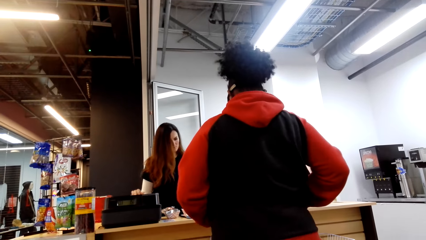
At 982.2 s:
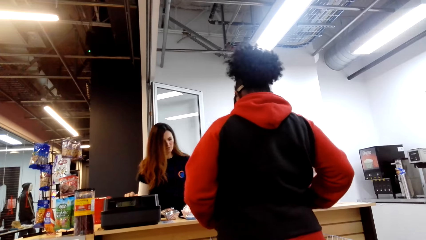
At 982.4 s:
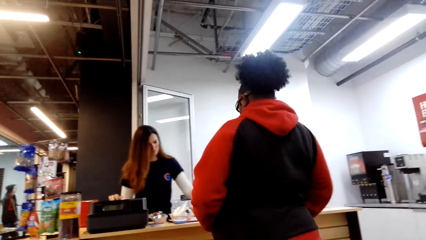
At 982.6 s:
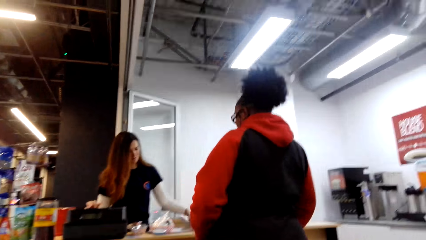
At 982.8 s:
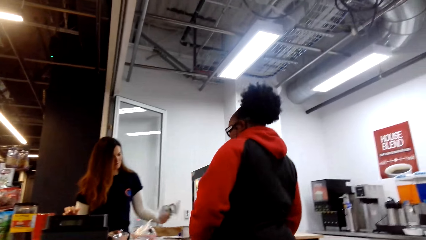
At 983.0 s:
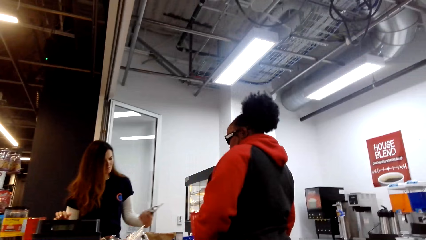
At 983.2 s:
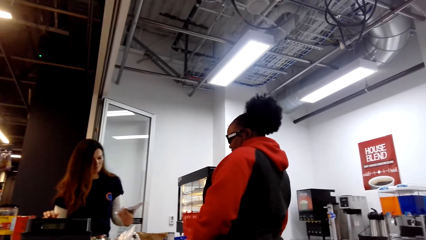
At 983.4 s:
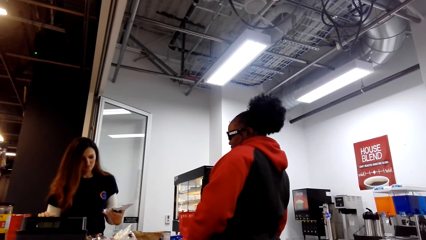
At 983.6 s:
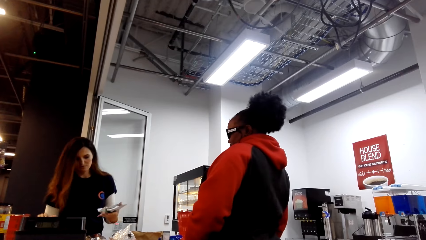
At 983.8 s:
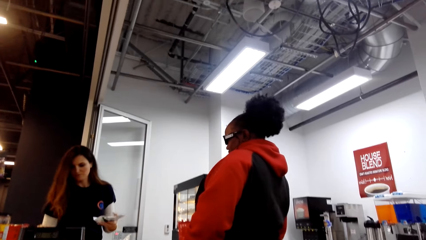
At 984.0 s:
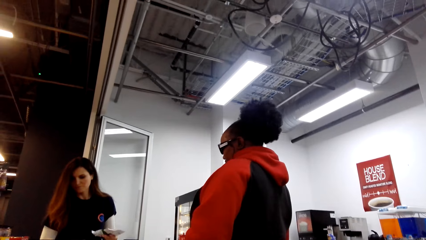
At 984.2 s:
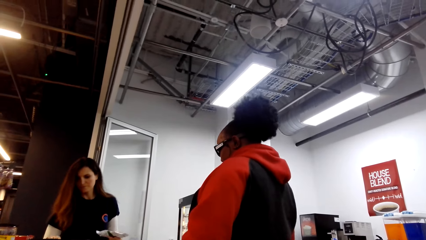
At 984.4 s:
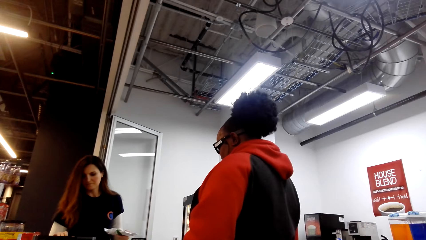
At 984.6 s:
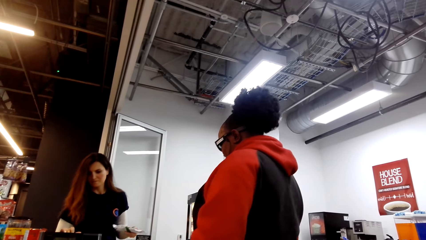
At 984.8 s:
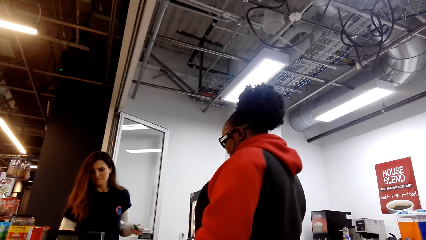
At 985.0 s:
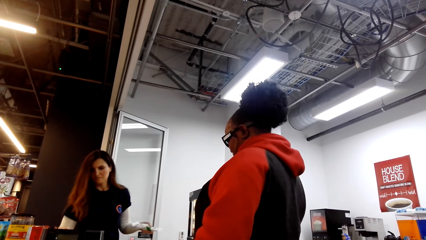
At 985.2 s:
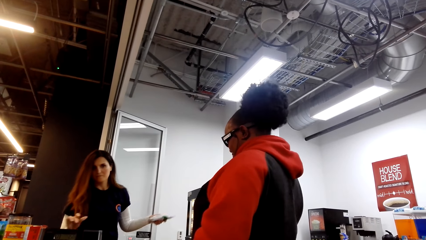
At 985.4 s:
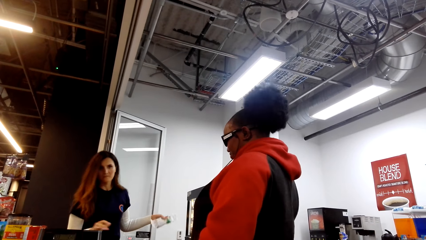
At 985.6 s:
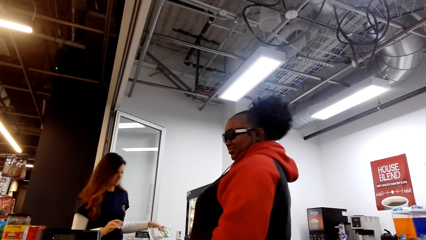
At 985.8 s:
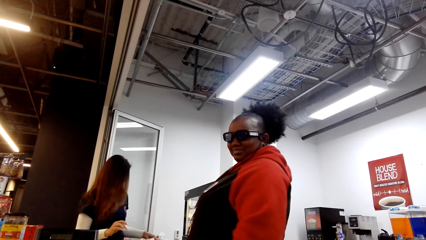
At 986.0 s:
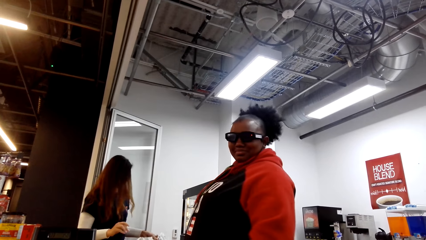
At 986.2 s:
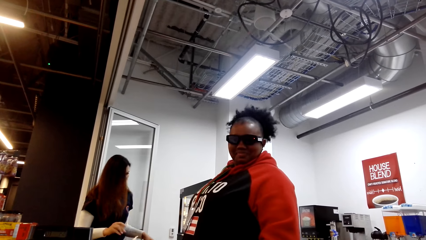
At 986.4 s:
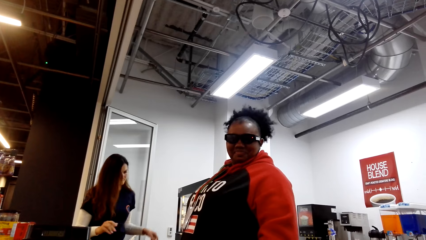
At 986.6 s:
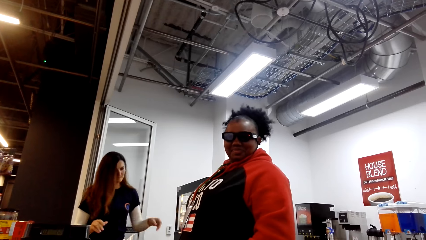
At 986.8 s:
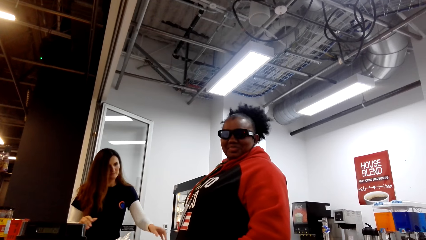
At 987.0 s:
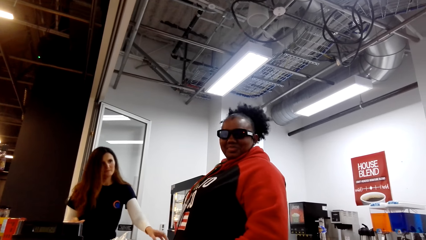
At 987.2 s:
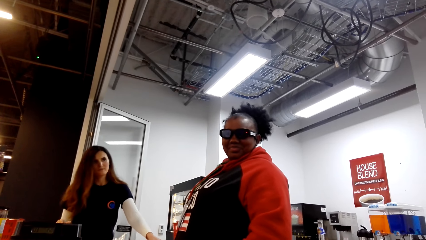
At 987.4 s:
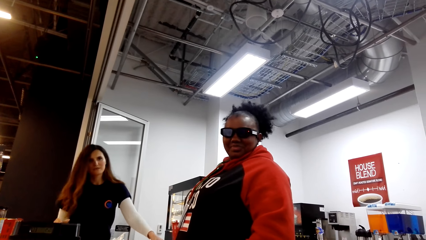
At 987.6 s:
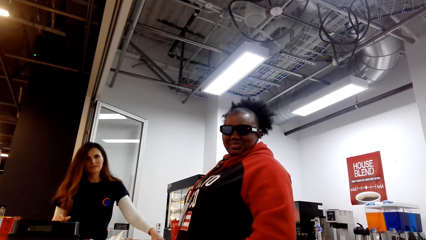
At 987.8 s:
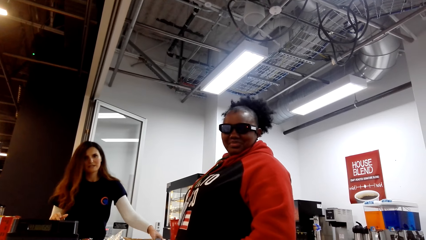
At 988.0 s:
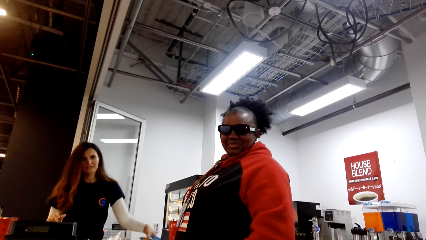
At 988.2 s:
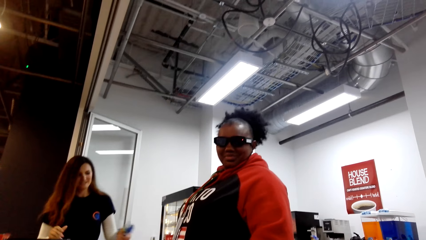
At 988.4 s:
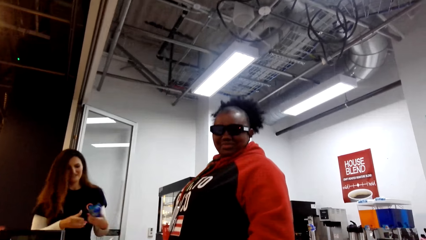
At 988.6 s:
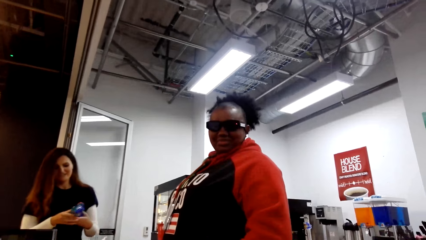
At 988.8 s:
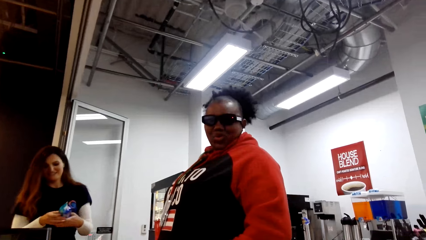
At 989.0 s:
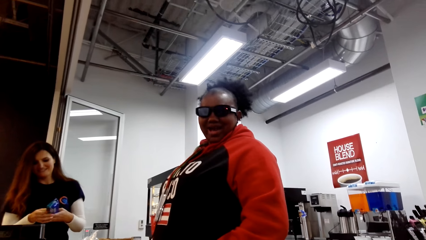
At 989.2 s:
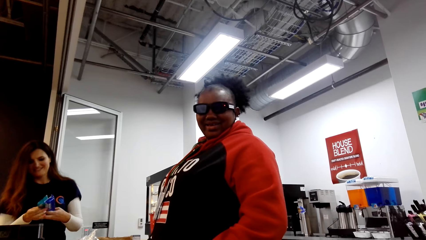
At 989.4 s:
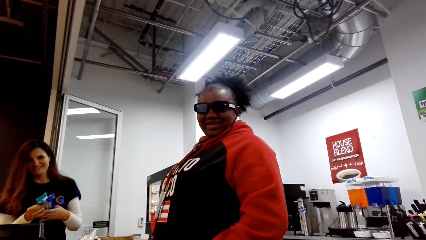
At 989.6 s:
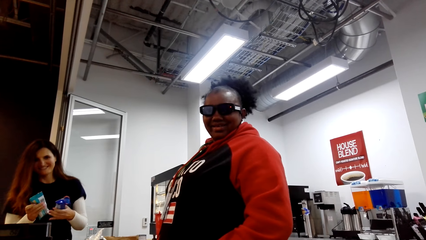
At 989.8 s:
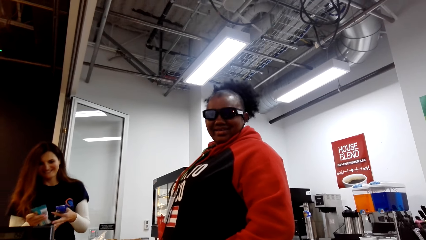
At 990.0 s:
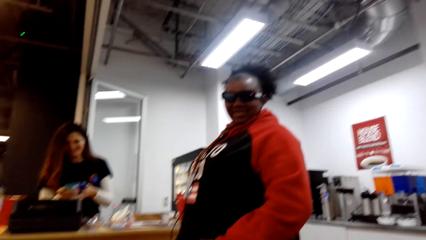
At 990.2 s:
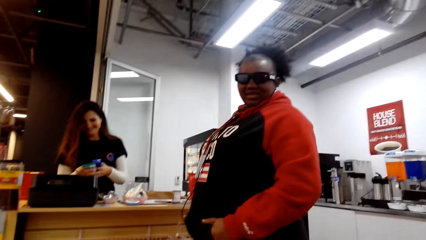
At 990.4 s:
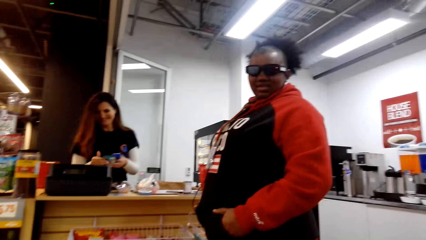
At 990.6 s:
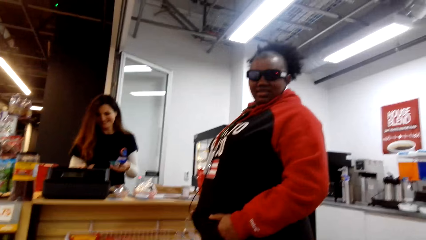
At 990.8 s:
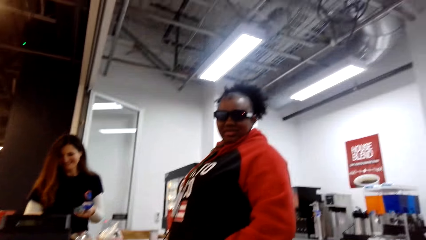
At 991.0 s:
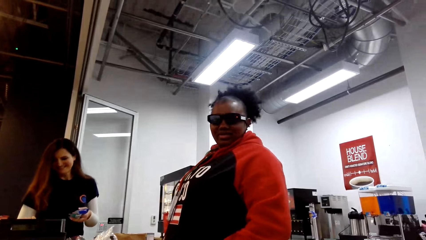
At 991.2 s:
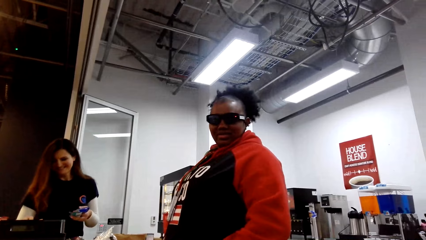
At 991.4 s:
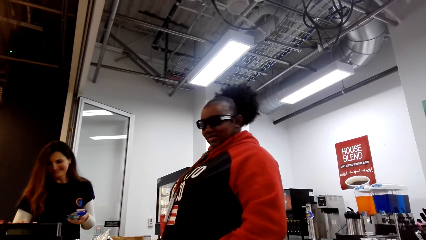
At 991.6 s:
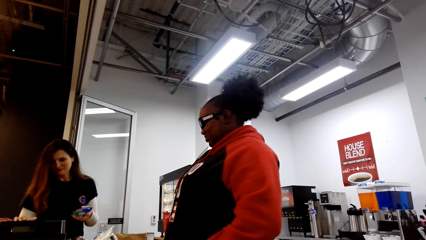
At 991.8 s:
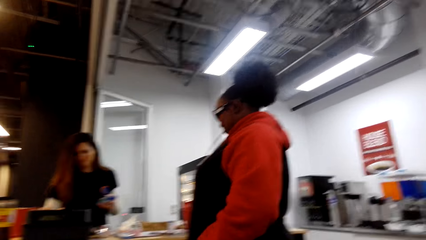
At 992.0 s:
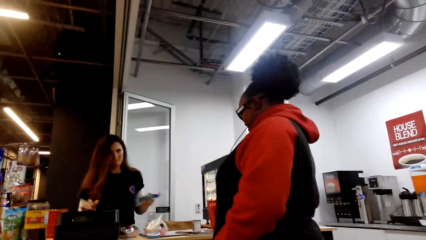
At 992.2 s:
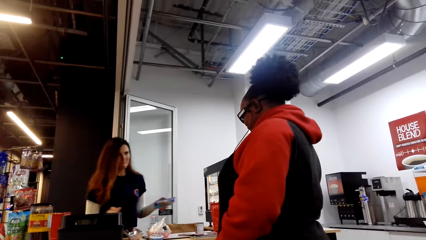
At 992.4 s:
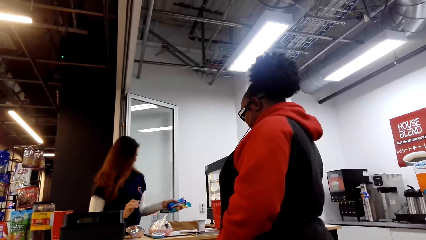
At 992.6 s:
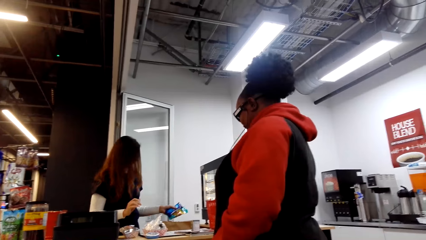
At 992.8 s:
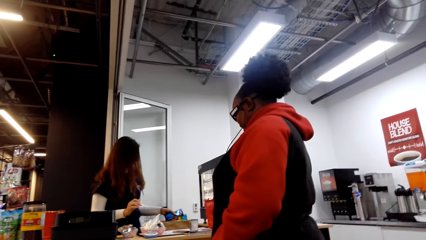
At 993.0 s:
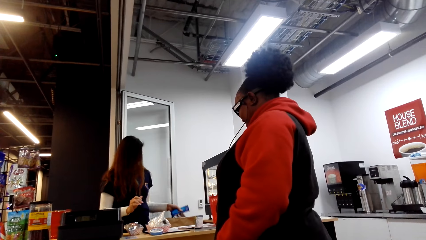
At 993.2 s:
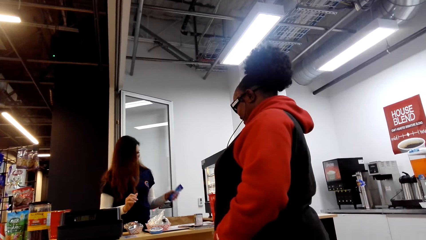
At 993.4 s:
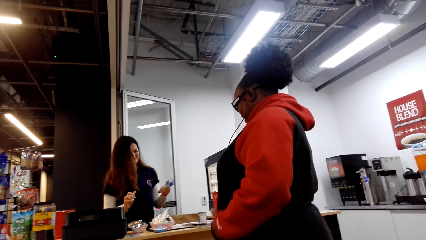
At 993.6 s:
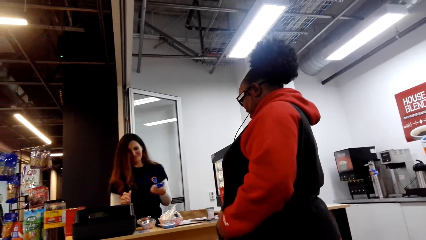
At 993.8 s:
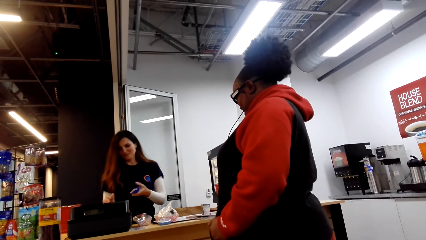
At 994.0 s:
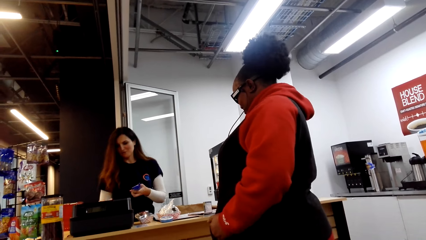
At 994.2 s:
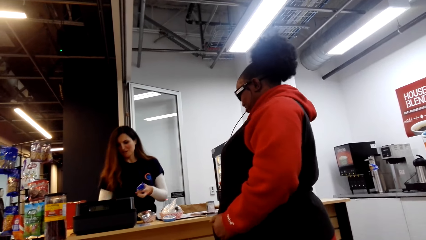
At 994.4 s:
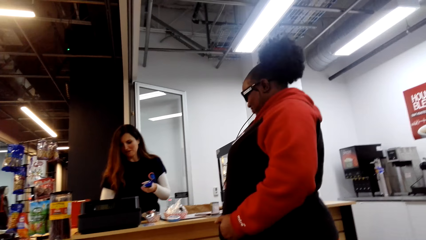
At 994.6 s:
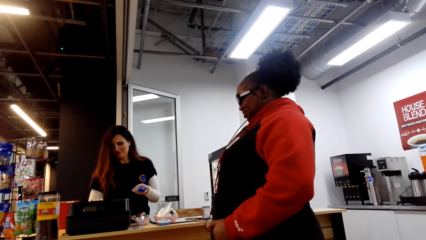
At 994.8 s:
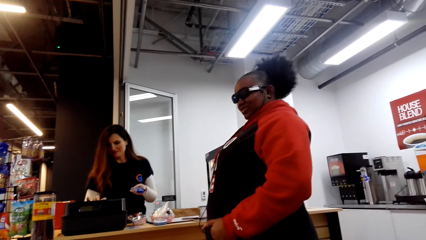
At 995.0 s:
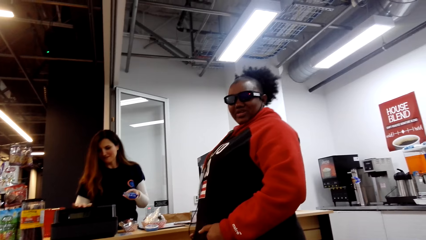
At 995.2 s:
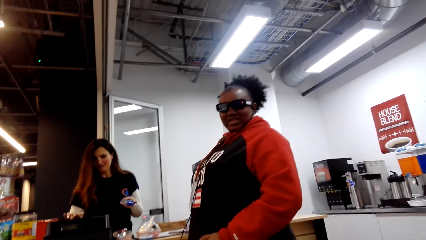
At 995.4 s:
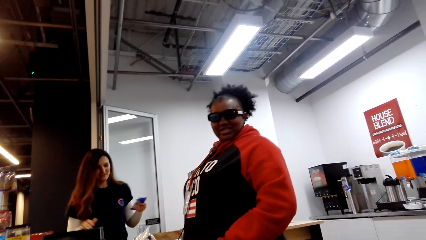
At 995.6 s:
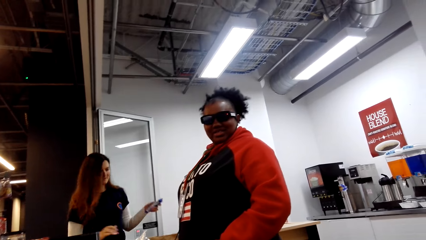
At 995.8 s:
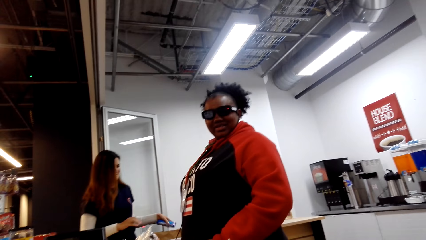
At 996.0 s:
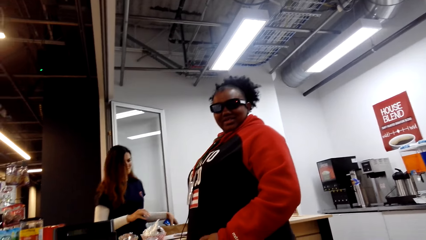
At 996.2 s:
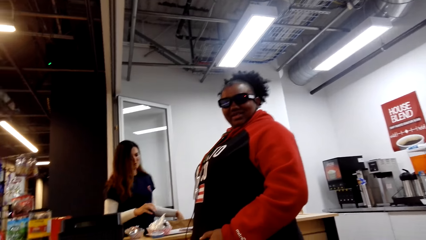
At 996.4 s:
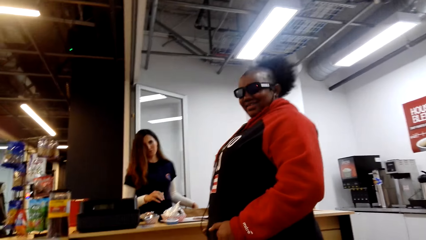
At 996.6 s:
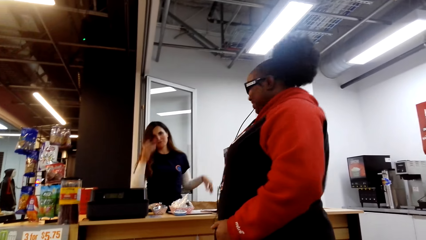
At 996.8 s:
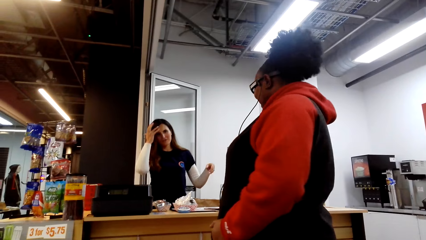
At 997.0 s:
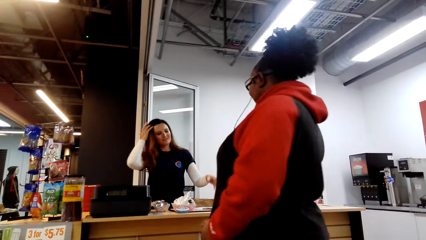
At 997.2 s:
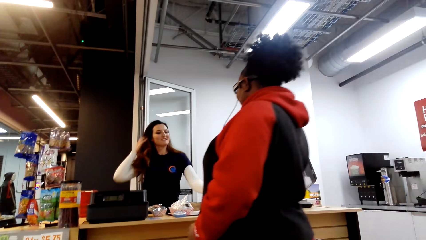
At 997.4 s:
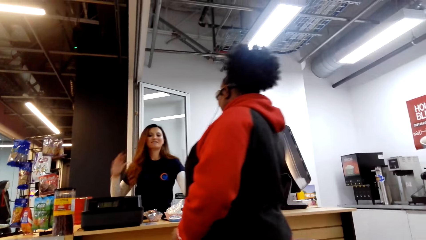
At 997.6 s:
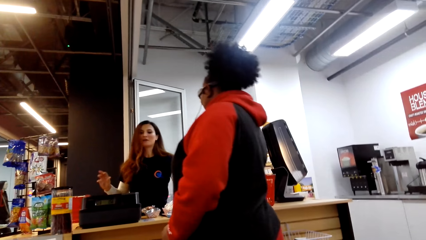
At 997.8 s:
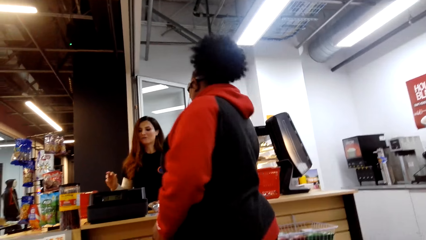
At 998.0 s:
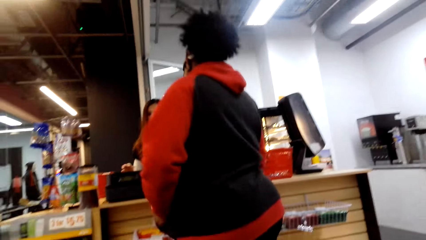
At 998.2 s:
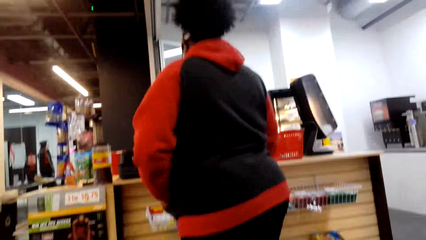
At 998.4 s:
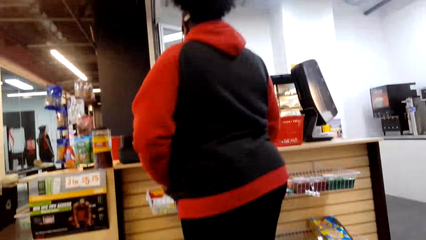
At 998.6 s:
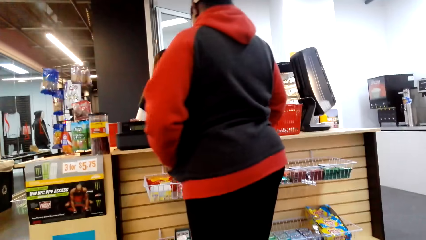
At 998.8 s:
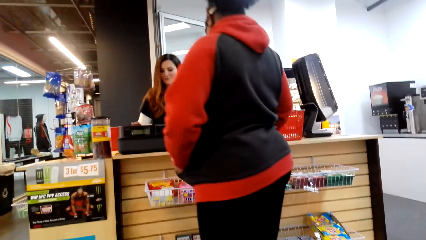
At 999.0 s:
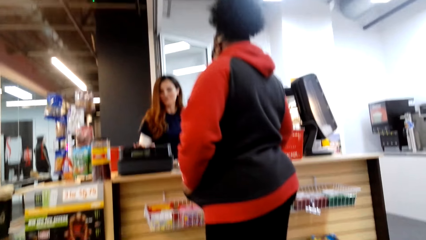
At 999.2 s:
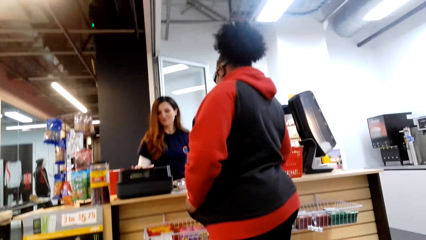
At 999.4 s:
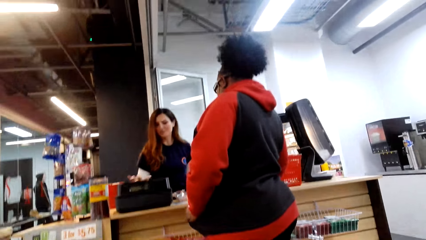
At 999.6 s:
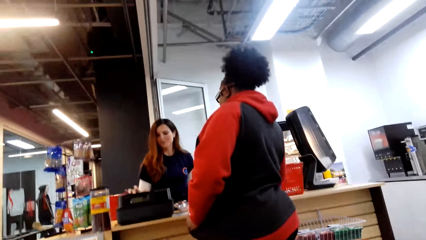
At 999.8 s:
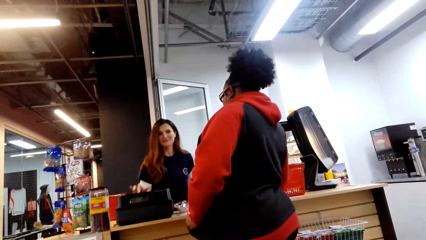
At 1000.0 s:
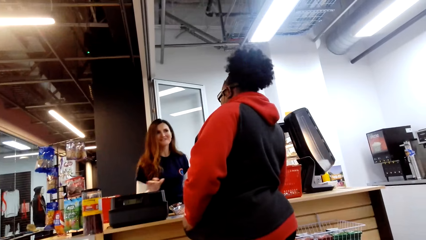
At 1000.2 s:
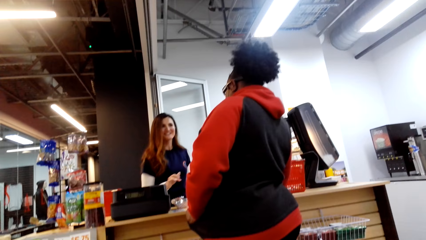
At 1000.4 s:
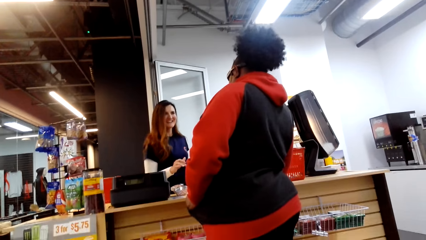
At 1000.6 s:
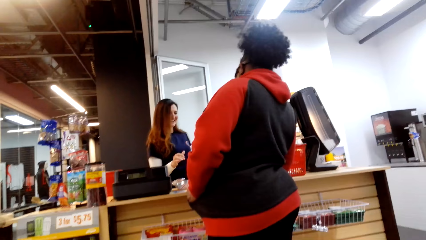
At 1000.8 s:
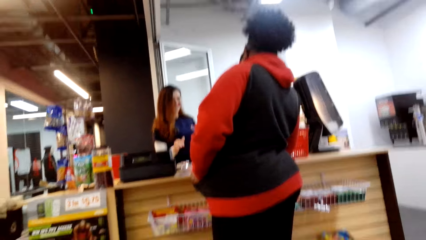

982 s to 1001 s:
A woman holds something. She dials the cash register, puts something aside, picks up something, holds something, and dials the cash register. She puts something in a bag. She uses the machine. She holds her hair. She moves her hair. Another woman moves her body. The first woman dials the cash register.
